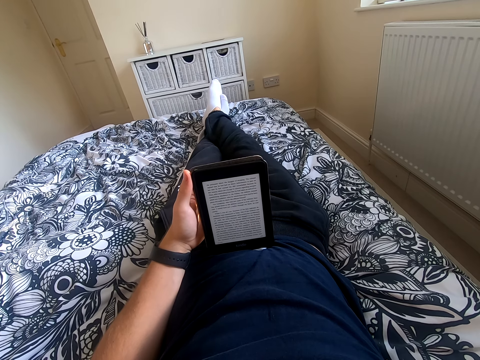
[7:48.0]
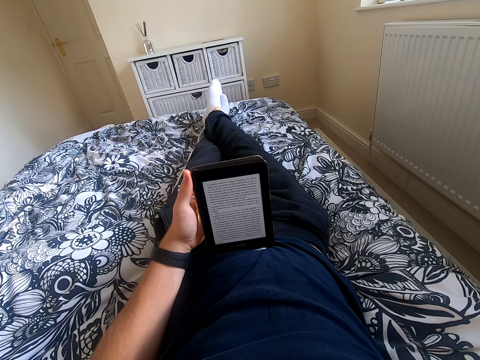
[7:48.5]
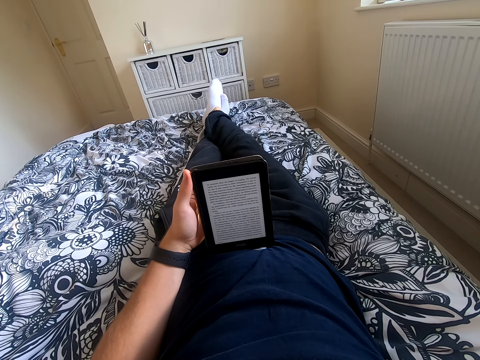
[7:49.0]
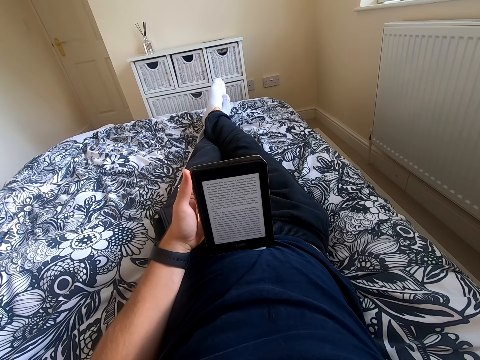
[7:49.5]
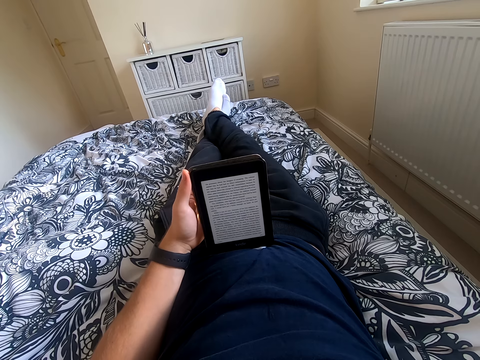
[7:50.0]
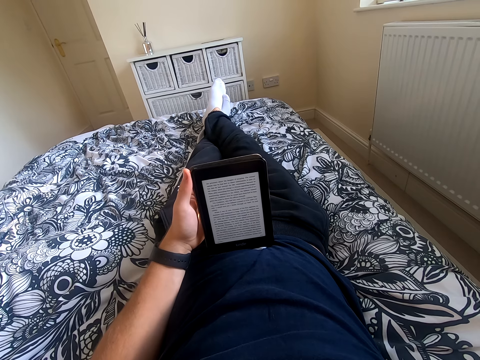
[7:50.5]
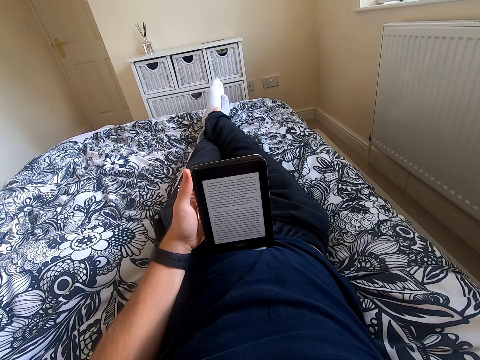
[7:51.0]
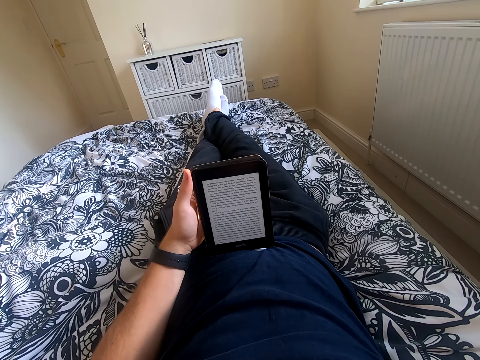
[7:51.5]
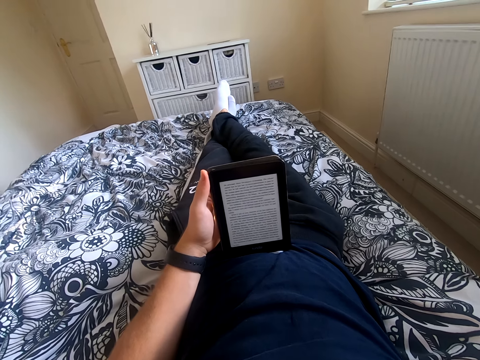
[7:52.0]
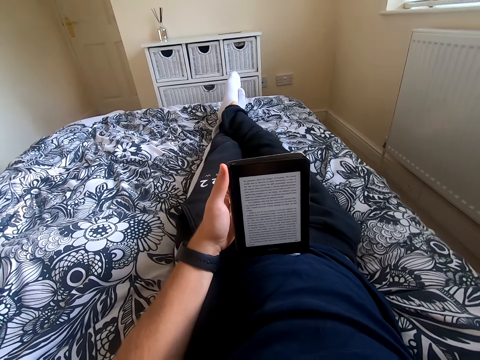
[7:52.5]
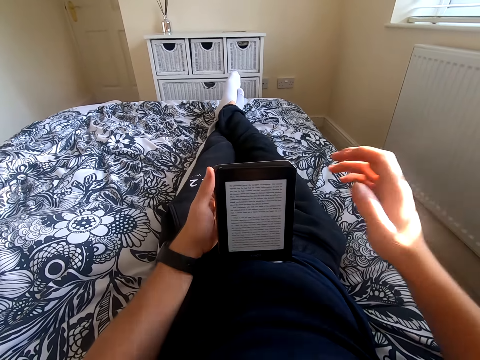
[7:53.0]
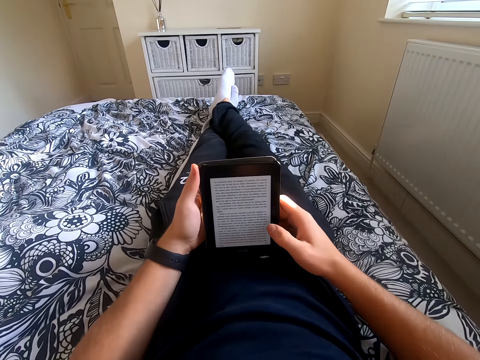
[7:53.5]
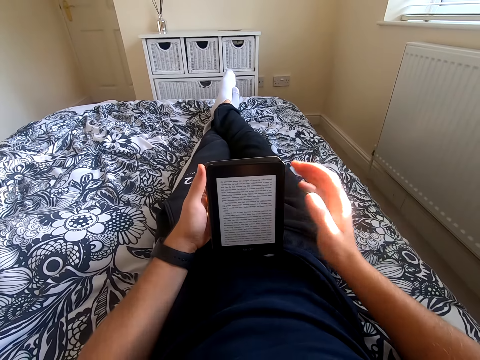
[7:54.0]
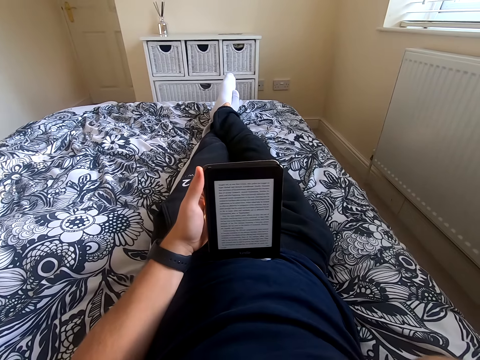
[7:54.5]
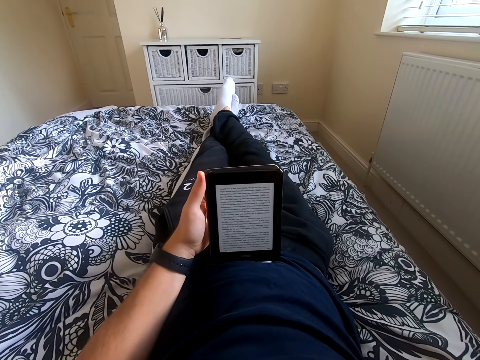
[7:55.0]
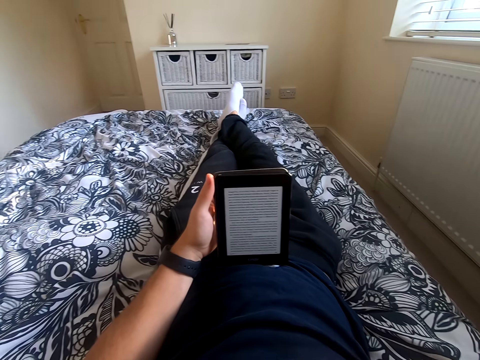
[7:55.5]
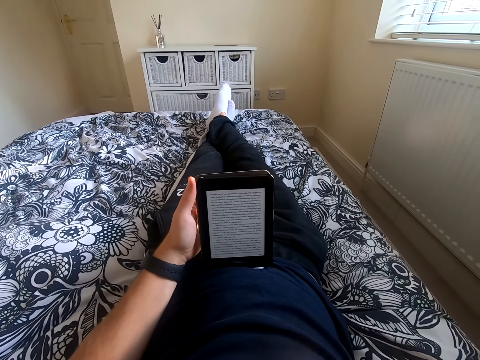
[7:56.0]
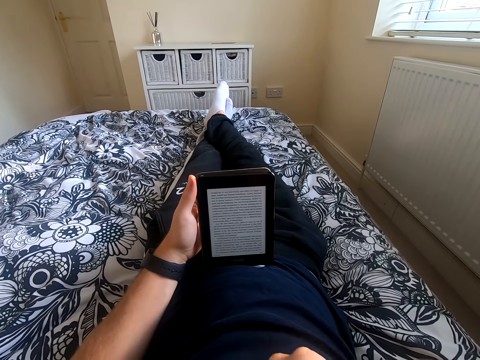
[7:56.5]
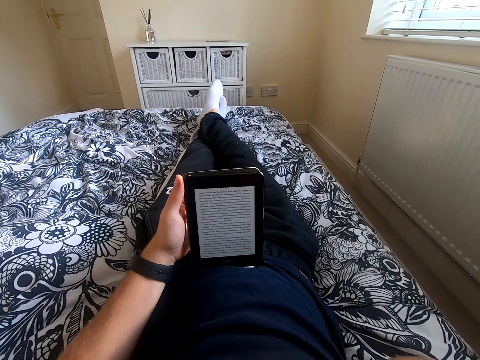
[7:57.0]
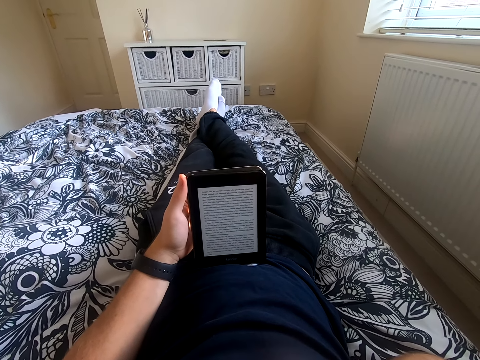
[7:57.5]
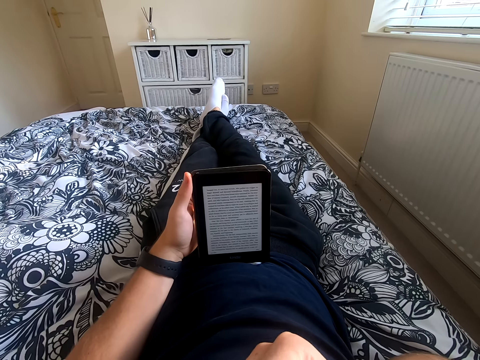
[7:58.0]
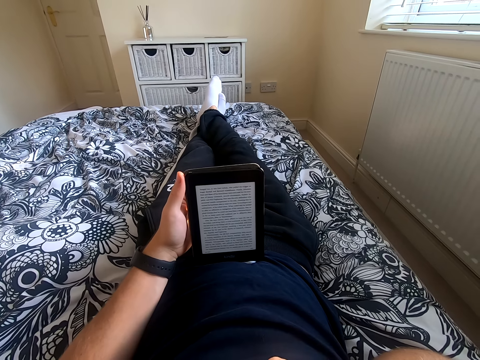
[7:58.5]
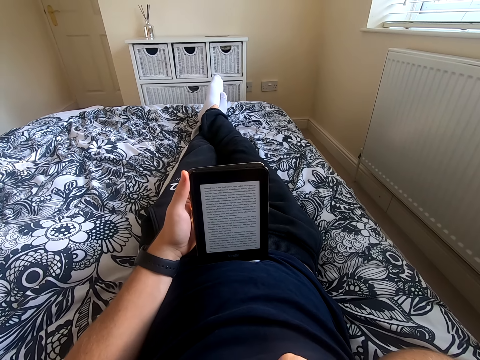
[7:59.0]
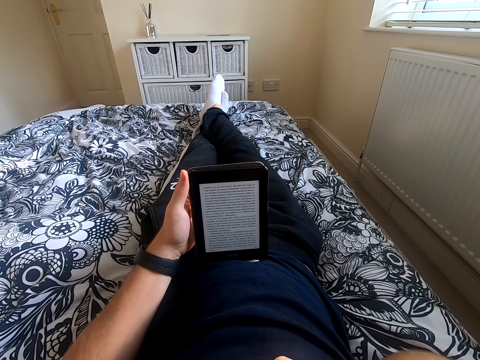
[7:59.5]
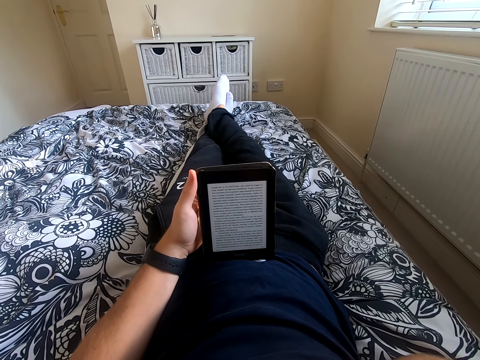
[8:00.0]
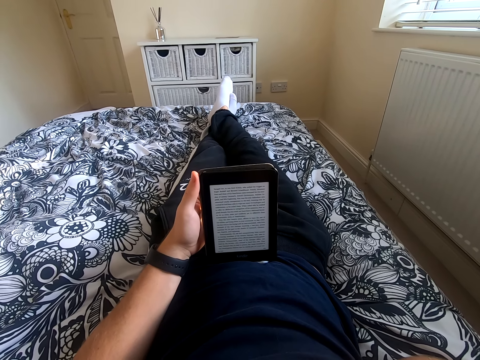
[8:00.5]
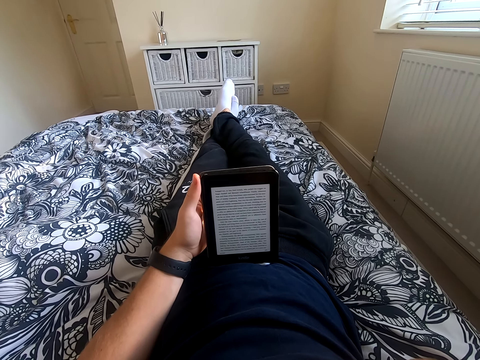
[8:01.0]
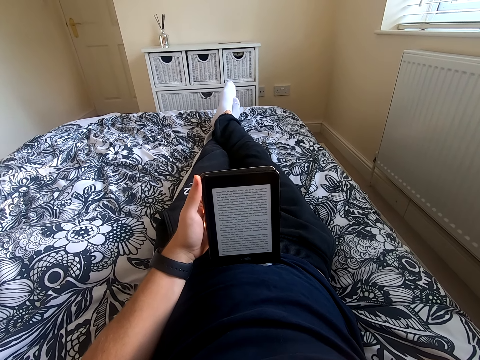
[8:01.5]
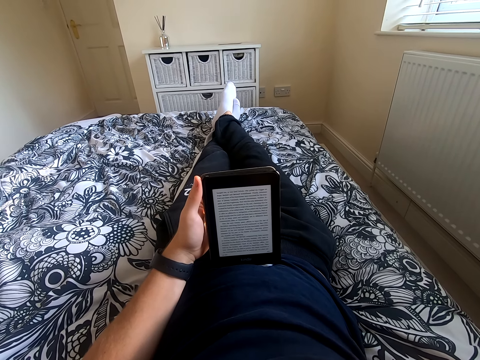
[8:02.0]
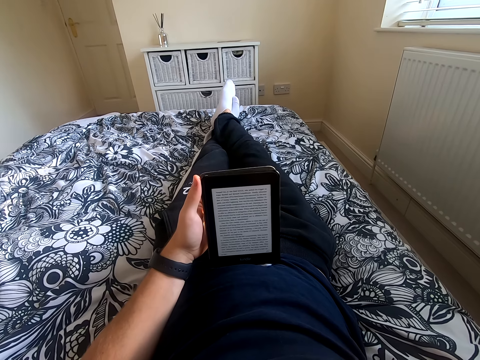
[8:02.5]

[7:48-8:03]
The camera wearer reads through the book. He lowers his right hand. He scrolls through the tablet. He lifts his right hand from the tablet. He touches something. He reads the book on the tablet.

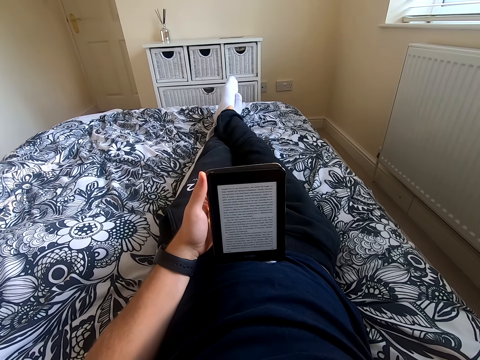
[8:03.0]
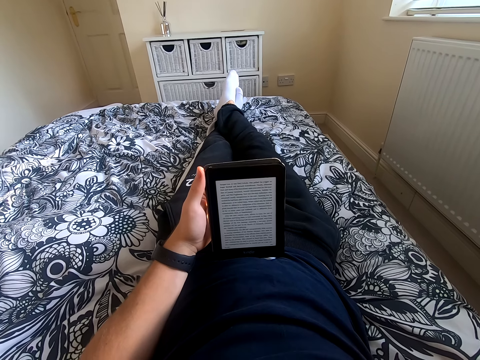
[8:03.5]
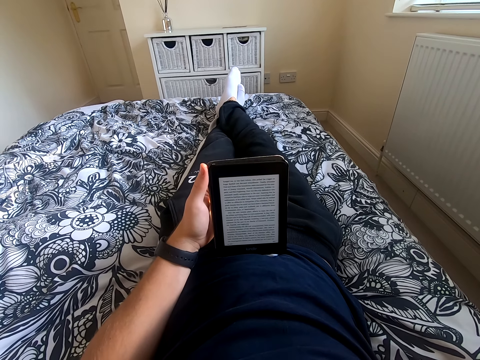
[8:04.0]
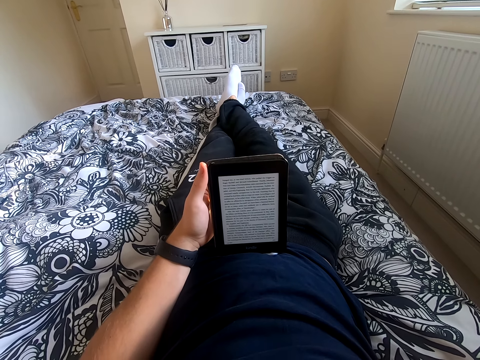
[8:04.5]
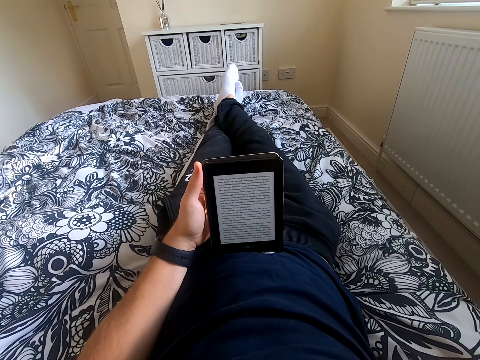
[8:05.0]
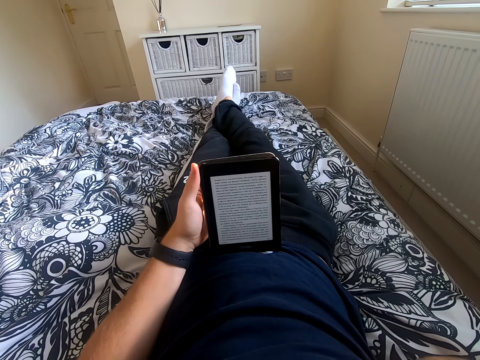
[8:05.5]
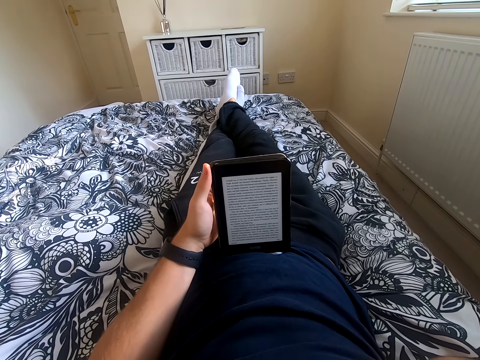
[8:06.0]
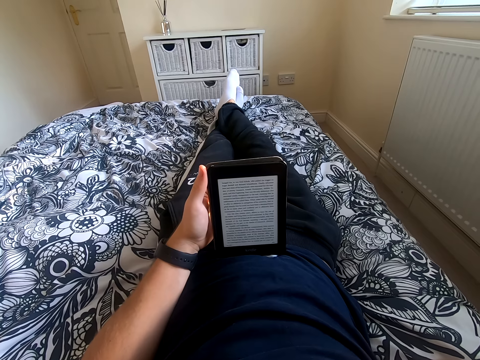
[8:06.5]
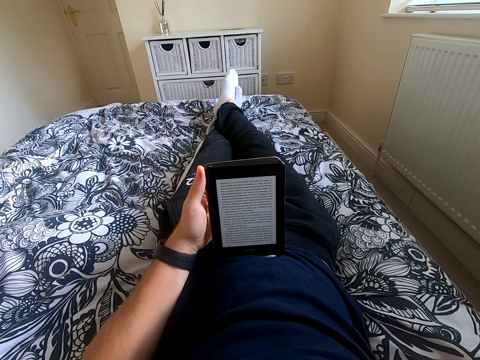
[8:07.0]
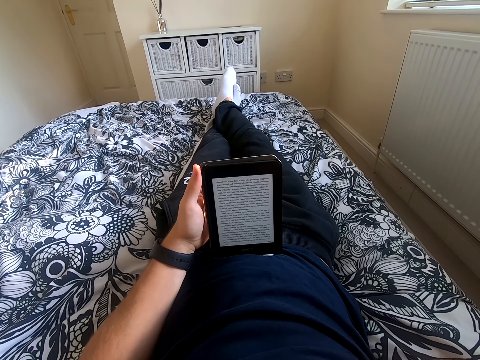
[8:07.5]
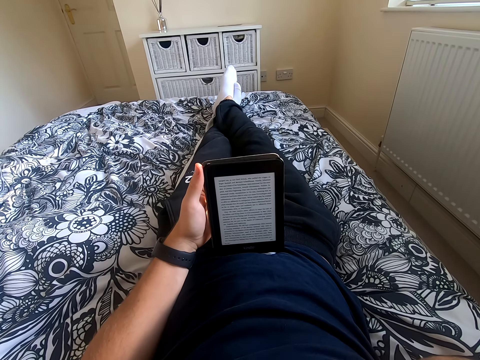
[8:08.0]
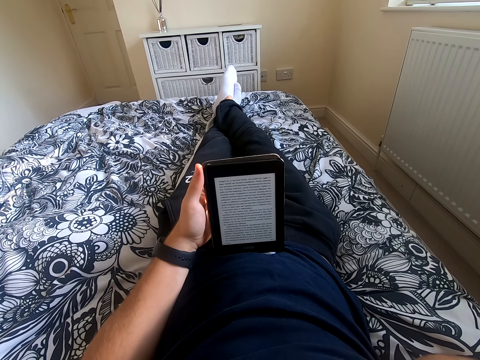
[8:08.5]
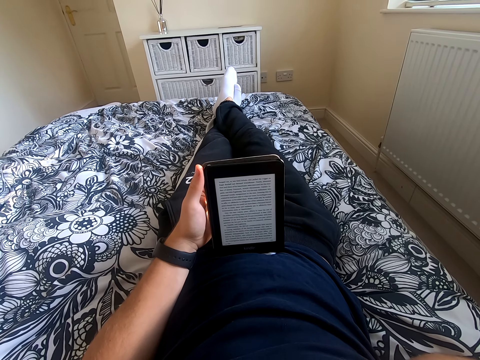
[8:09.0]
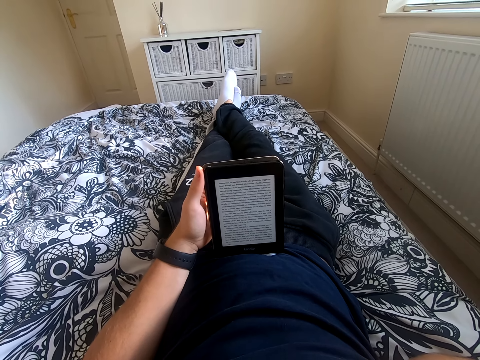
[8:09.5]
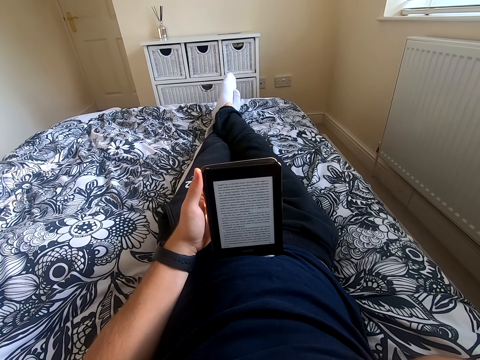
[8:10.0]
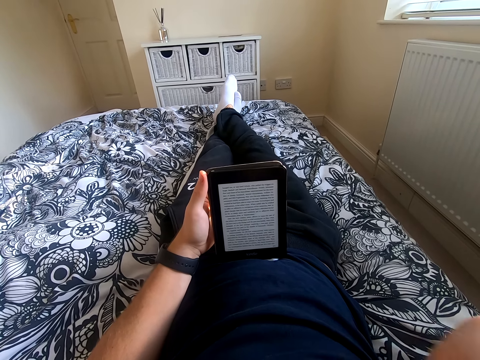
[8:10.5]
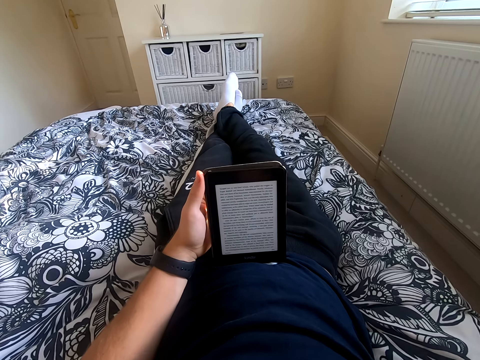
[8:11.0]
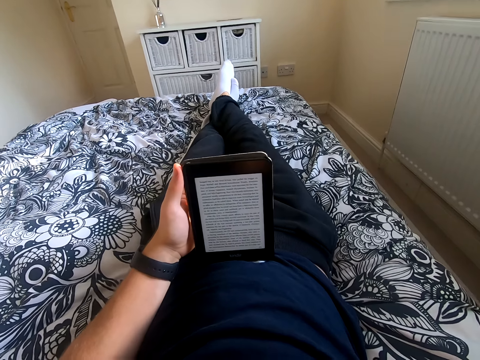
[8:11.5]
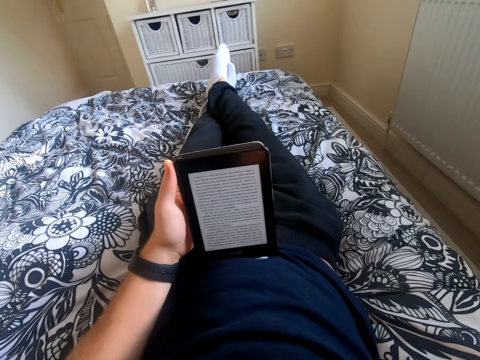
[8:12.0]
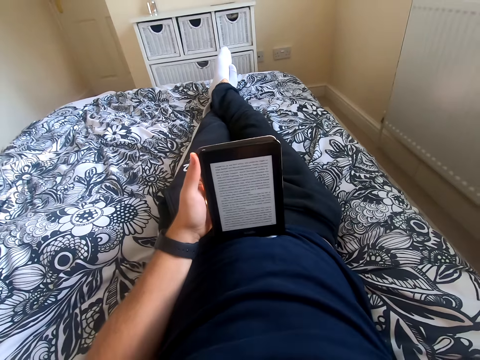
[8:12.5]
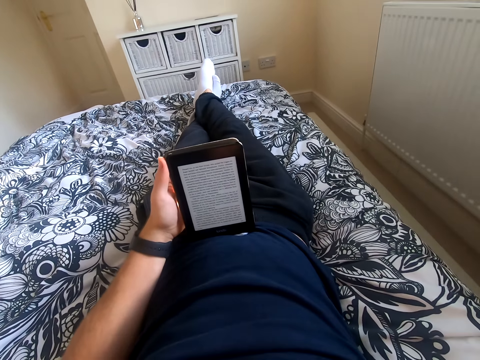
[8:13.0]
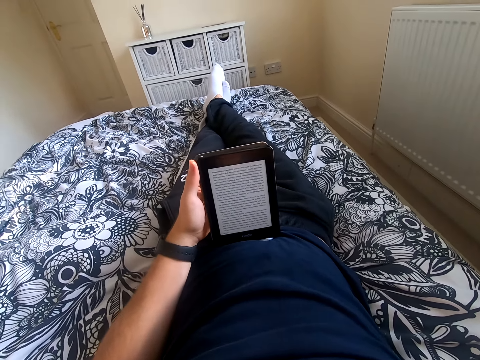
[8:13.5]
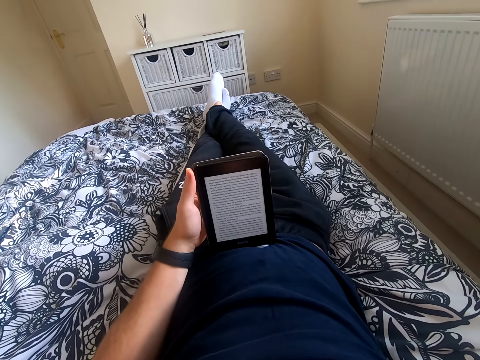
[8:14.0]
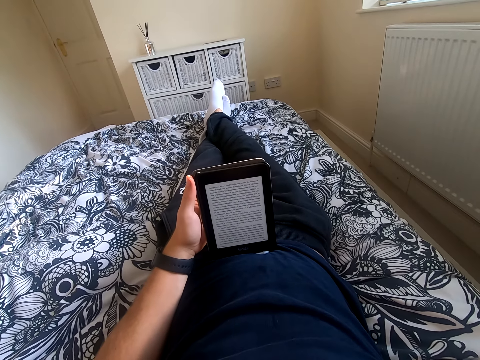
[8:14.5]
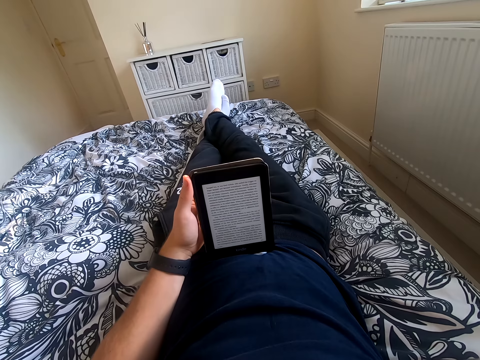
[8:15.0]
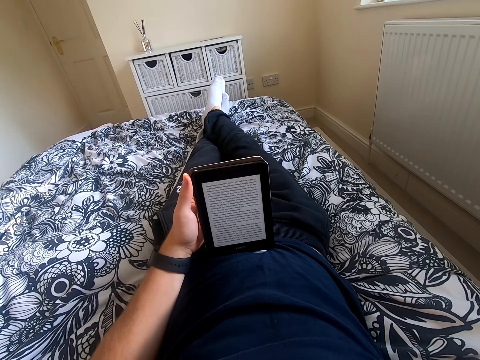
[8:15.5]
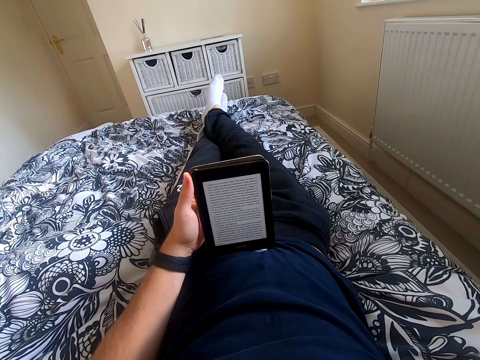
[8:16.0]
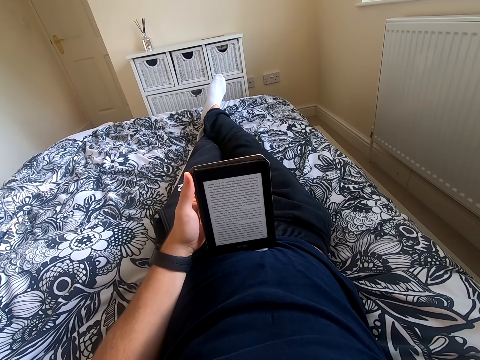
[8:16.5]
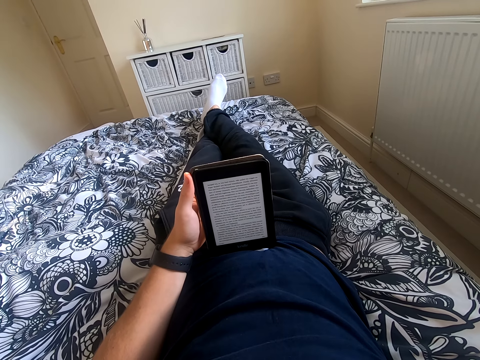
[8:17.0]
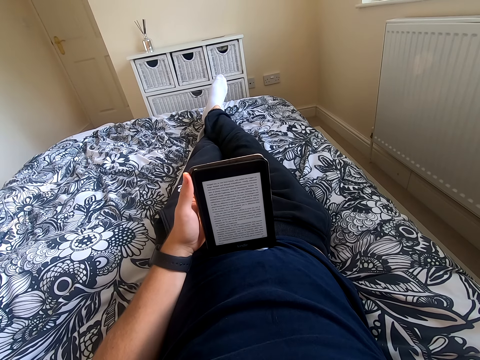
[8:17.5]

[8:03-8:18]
The camera wearer looks around the room. They read the book on the tablet.
